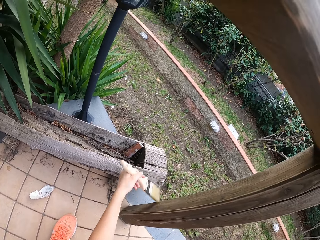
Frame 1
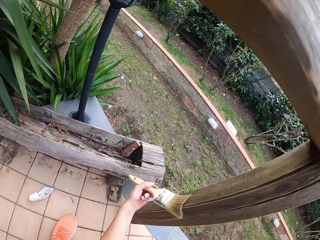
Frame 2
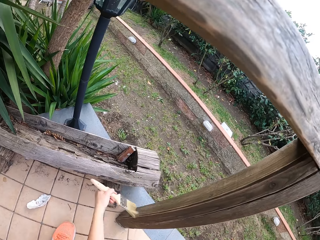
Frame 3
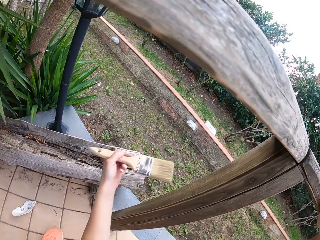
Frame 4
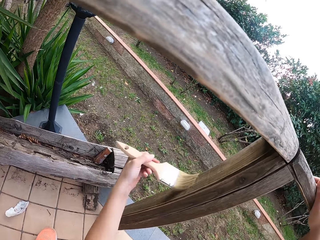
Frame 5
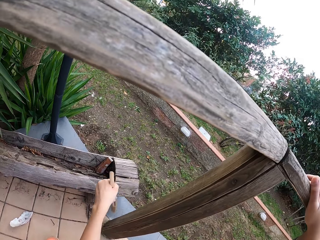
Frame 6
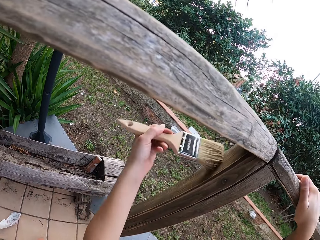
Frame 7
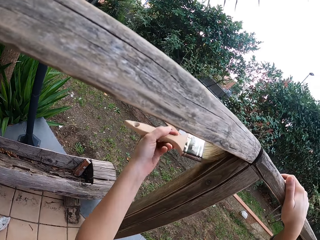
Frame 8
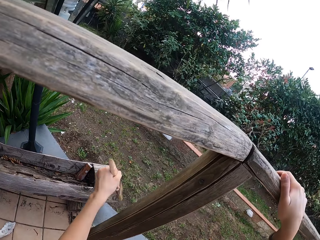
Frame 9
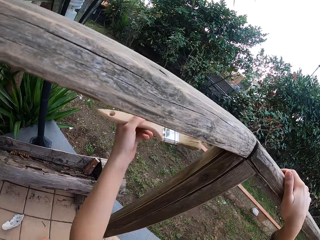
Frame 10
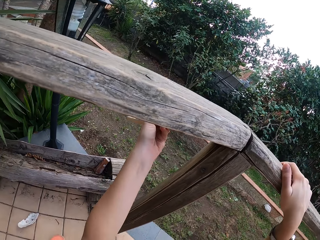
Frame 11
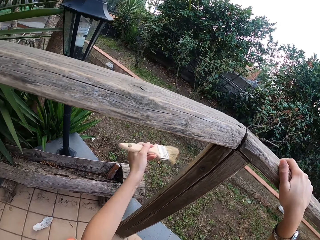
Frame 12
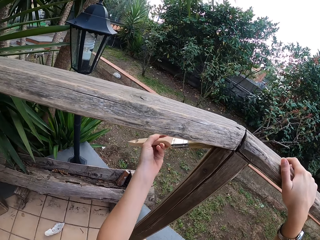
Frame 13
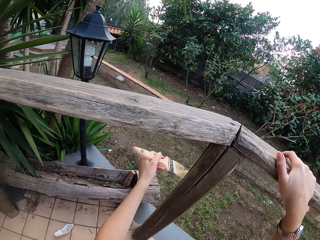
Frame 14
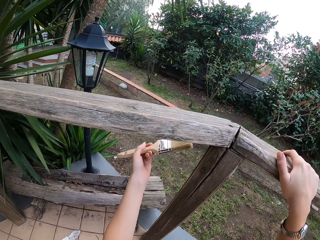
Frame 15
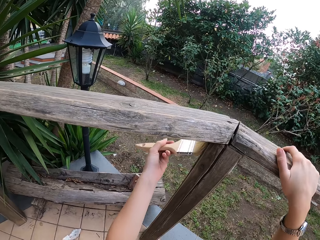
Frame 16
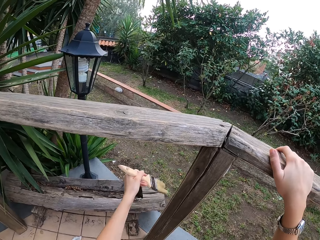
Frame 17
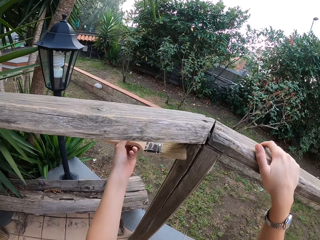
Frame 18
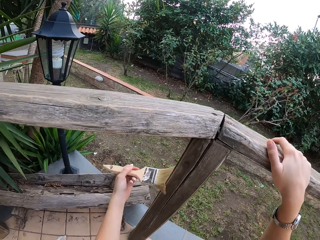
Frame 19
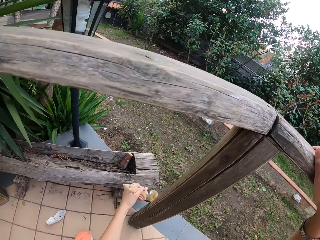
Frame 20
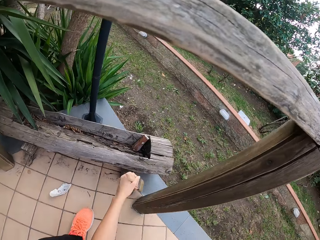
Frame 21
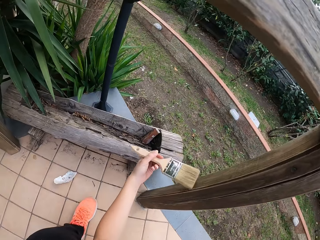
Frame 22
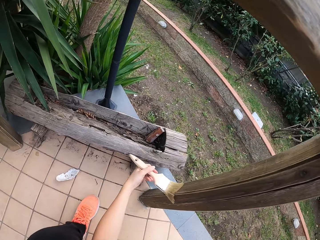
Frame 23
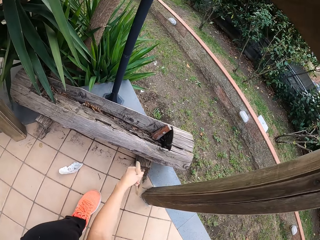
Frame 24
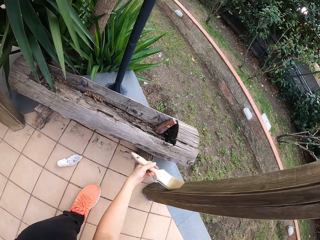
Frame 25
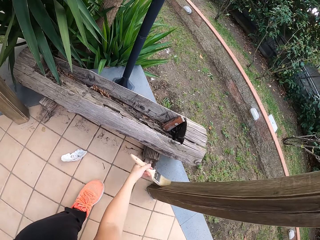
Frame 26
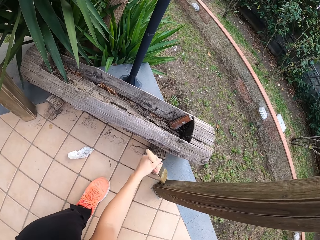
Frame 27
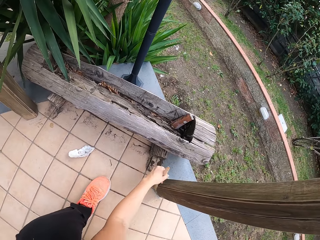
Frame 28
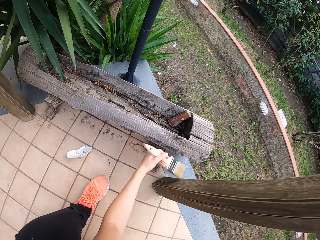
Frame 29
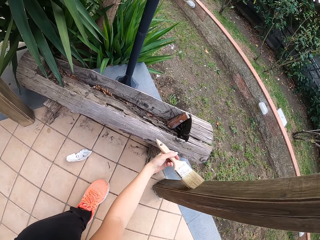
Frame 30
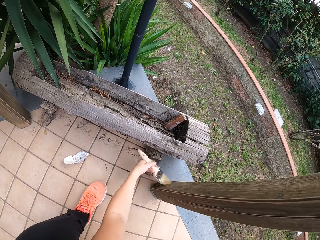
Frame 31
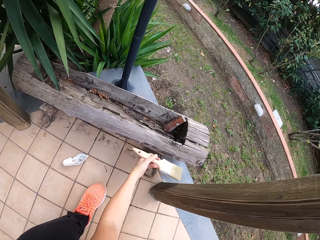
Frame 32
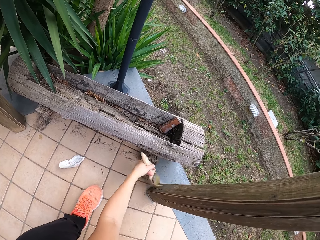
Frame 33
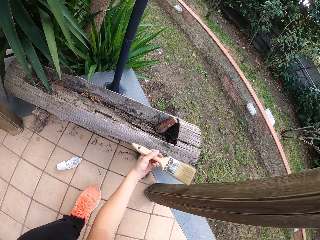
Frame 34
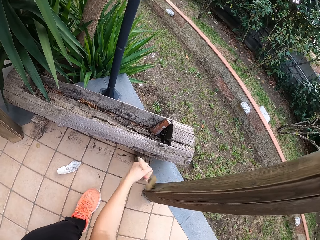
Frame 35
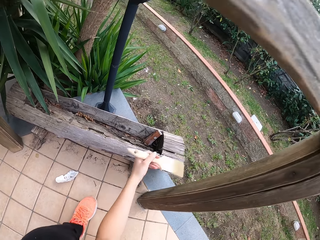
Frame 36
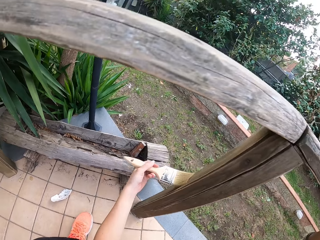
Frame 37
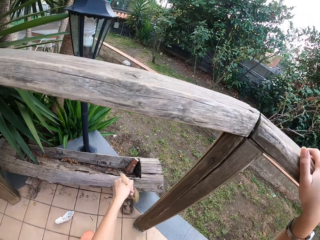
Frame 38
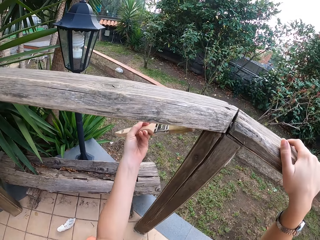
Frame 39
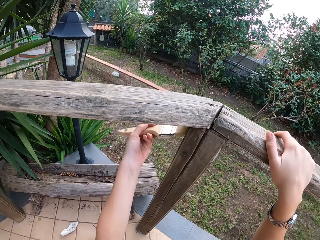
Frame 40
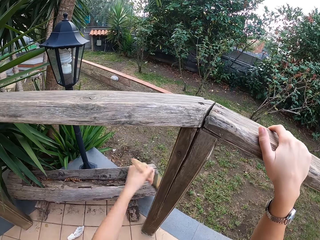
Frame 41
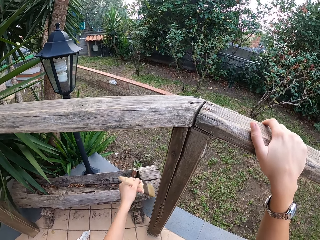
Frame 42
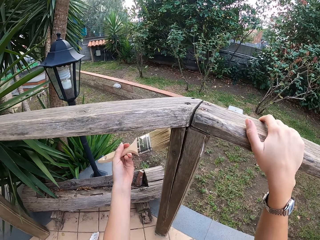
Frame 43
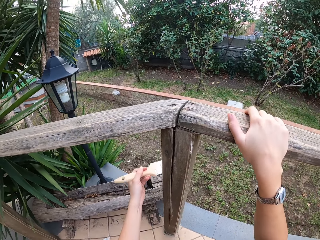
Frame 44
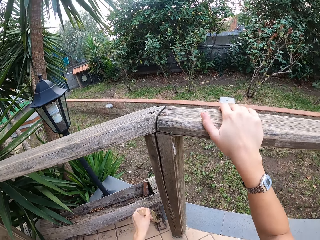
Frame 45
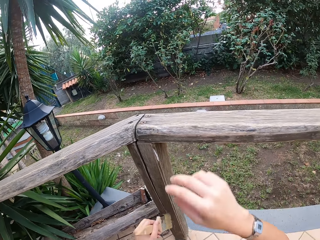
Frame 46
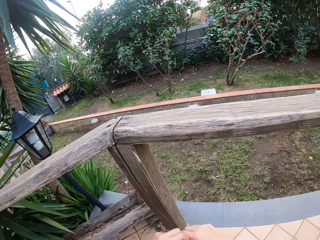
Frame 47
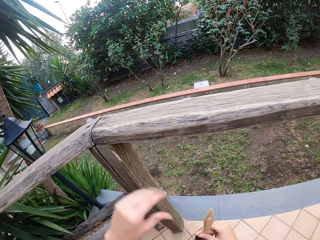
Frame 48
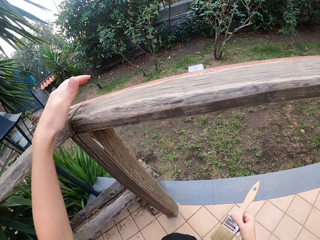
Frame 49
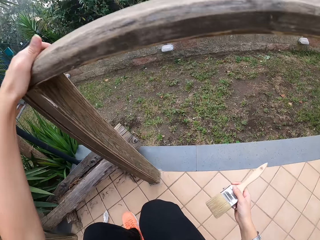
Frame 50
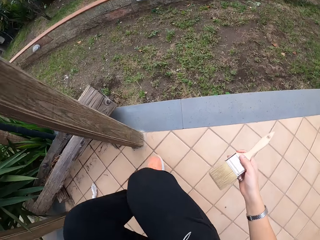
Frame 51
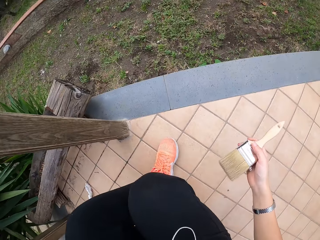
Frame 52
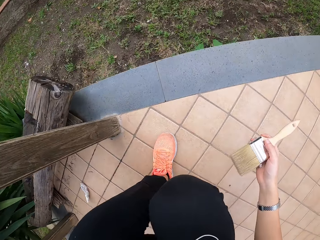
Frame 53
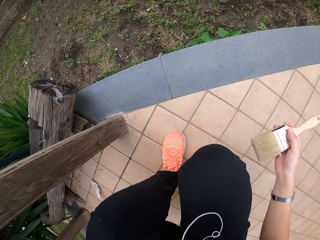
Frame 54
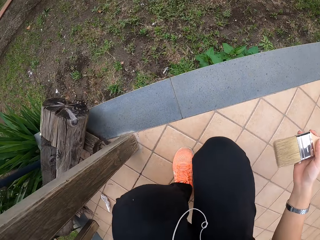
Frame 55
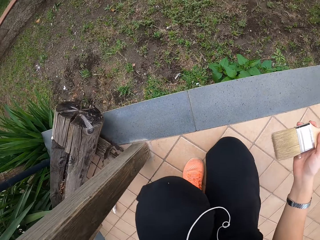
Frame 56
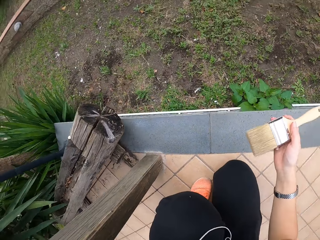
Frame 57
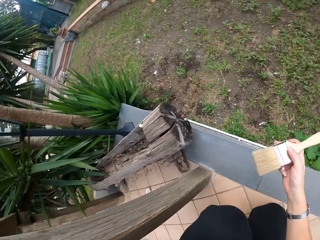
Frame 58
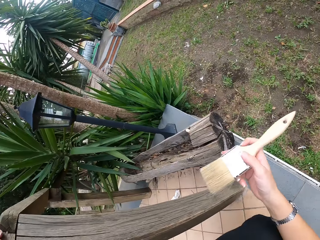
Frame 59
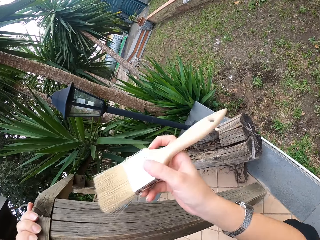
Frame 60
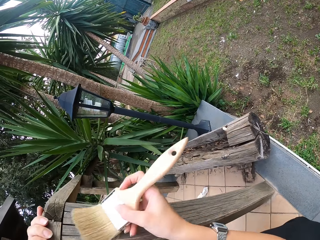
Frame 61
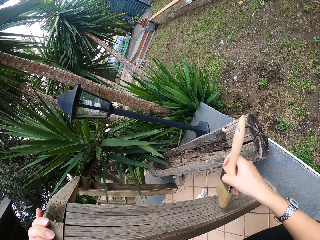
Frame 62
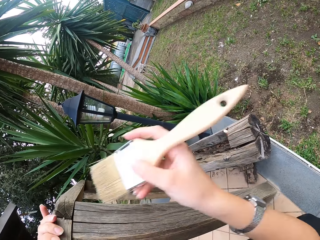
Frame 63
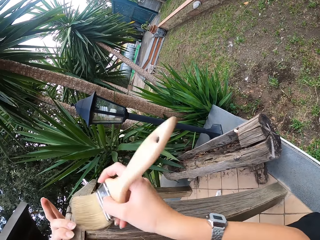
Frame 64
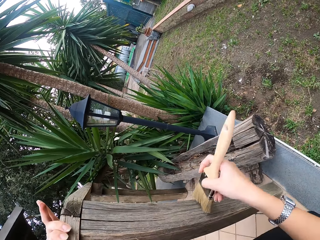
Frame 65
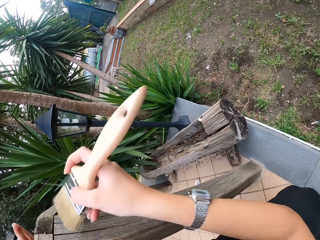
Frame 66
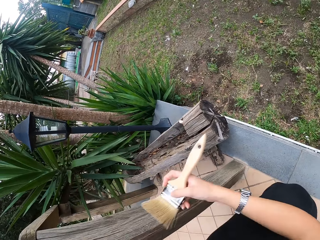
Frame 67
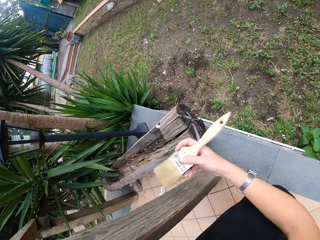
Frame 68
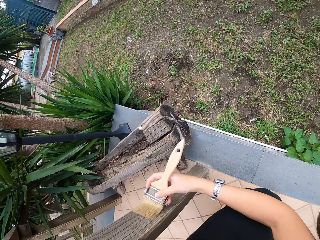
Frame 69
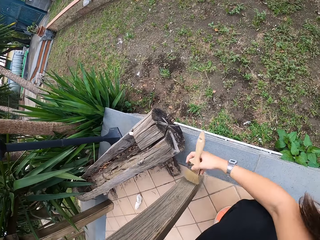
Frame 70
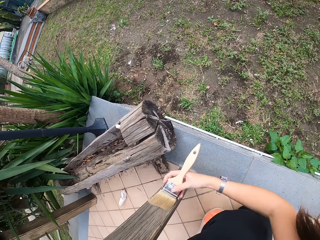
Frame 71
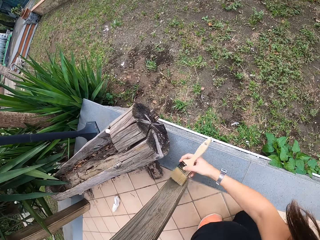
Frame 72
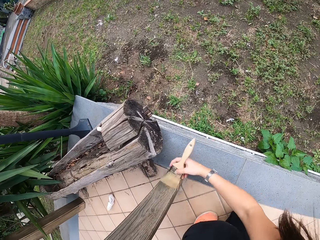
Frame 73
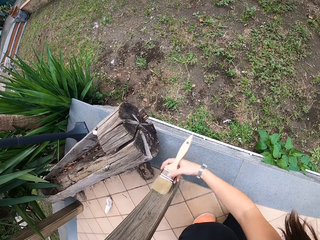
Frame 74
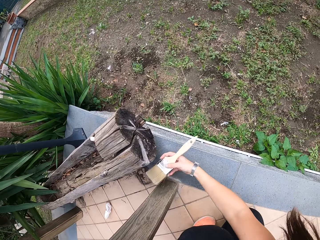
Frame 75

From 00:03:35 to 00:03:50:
The camera wearer moves the paint brush in her left hand to her right hand. She holds the wooden handrail with her left hand. She looks around. She makes a step. She wipes the wooden handrail with the paint brush in her right hand.

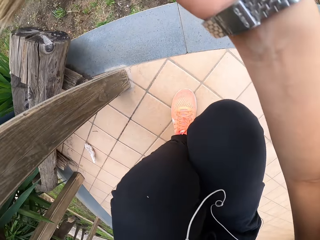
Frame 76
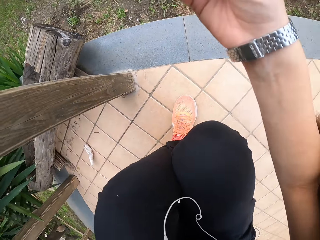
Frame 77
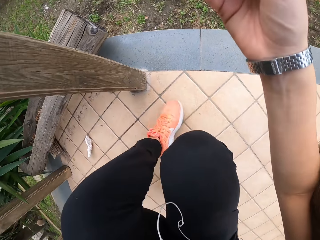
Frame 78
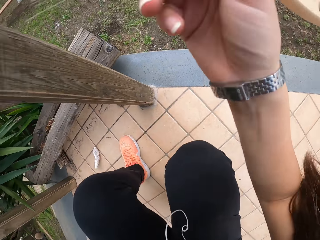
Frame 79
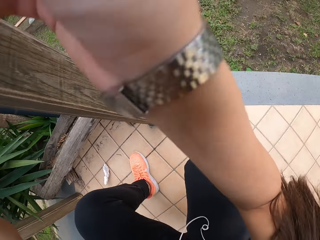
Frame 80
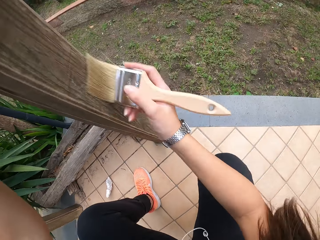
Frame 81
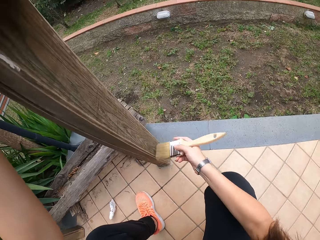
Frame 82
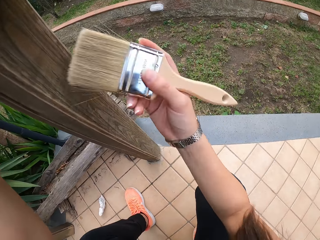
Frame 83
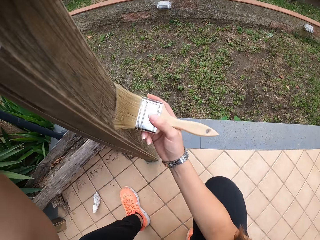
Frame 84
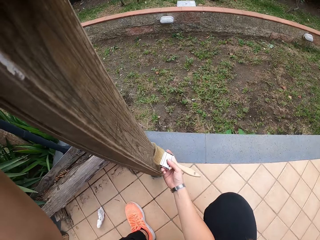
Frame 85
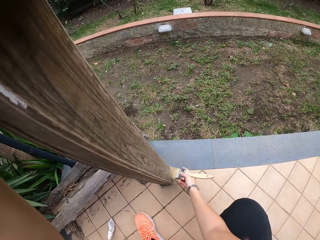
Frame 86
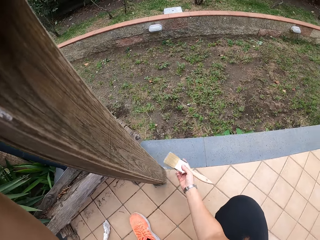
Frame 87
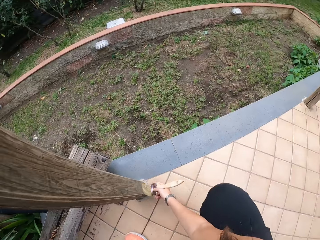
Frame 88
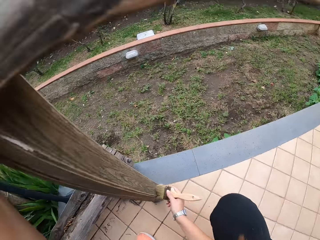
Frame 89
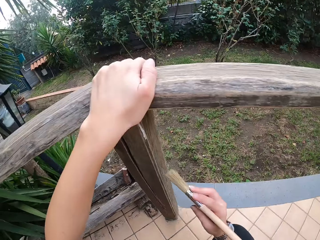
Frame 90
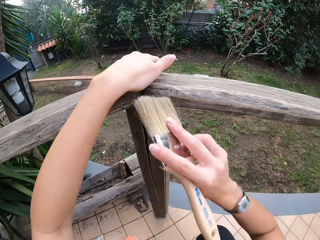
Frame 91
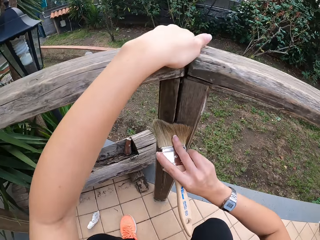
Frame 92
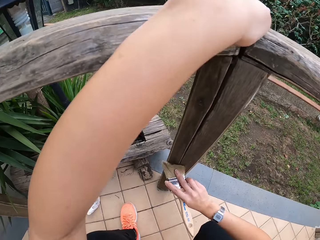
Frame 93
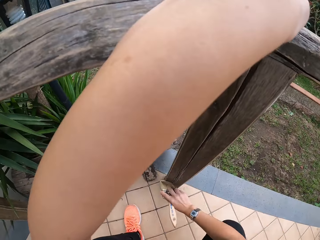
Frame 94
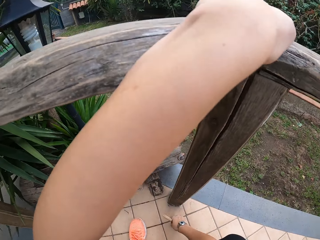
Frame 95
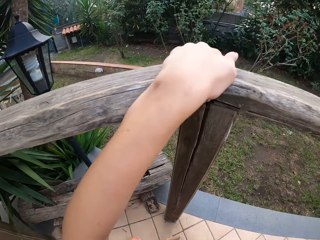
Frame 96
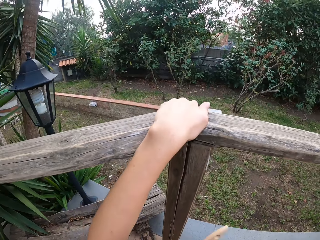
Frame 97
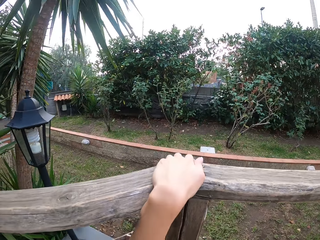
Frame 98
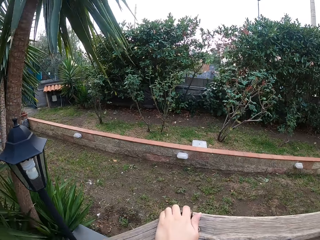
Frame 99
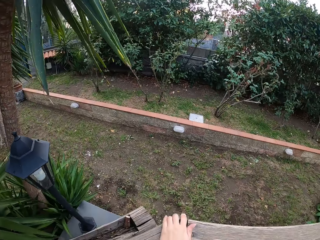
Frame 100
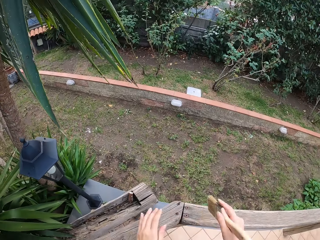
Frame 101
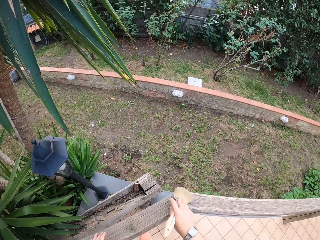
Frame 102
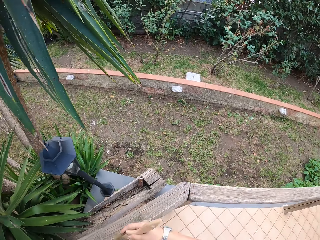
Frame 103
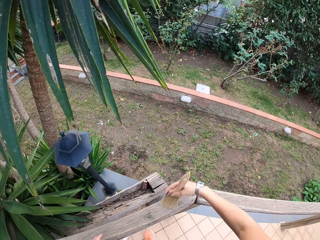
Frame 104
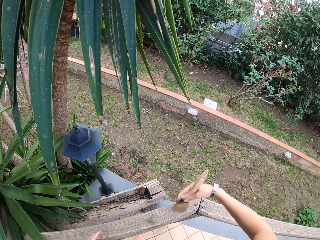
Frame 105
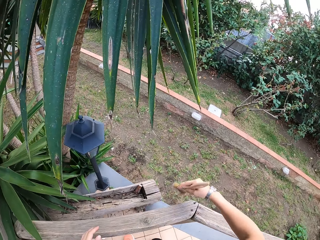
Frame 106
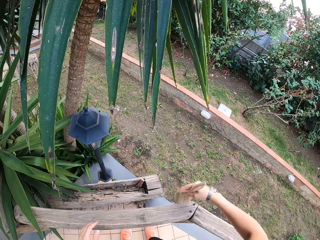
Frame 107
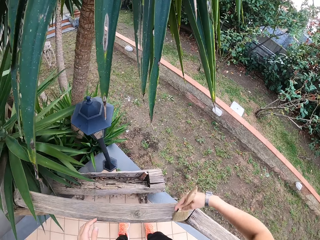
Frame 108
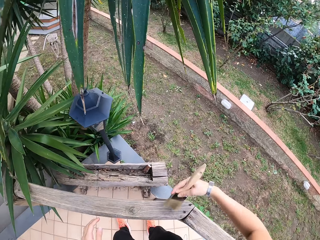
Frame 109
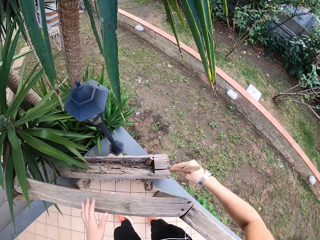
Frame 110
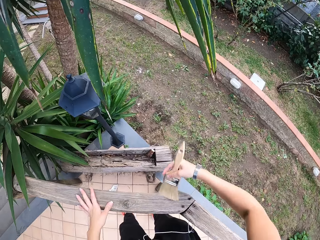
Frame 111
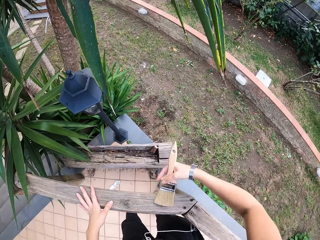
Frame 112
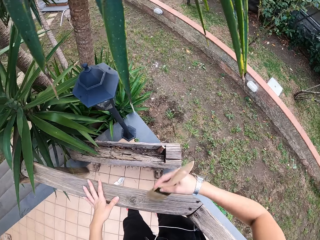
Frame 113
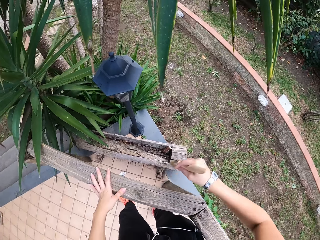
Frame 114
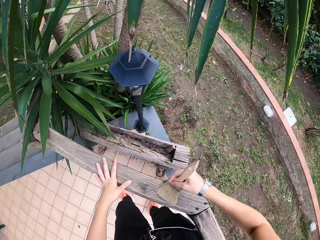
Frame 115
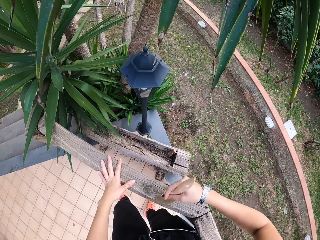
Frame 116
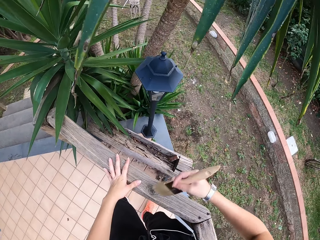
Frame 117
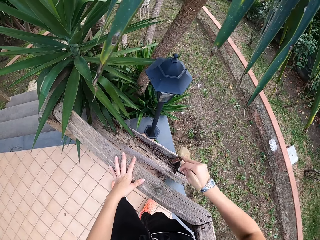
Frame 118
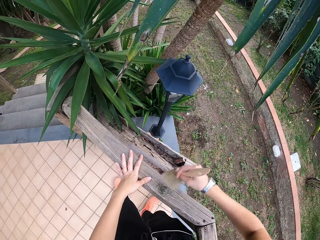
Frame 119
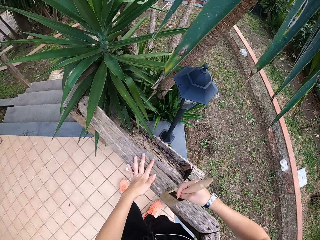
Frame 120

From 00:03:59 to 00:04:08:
The camera wearer lifts the right hand. They move both legs. They brush the wood with a paintbrush. They move the left hand. They brush the wood with the paintbrush.
